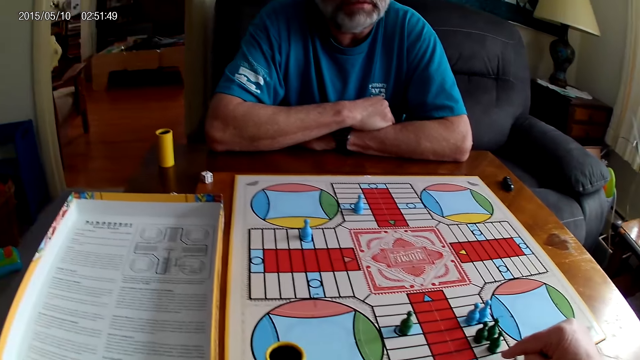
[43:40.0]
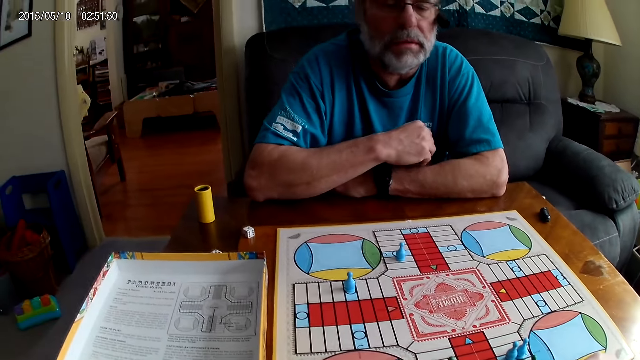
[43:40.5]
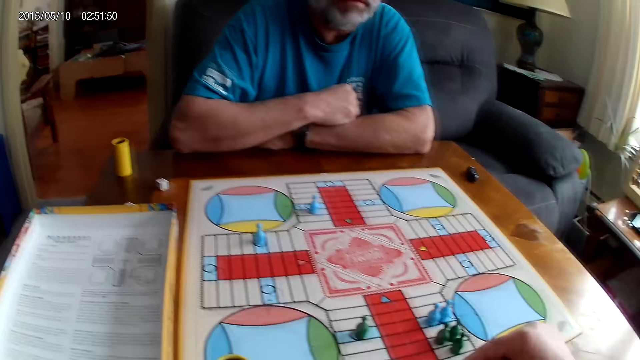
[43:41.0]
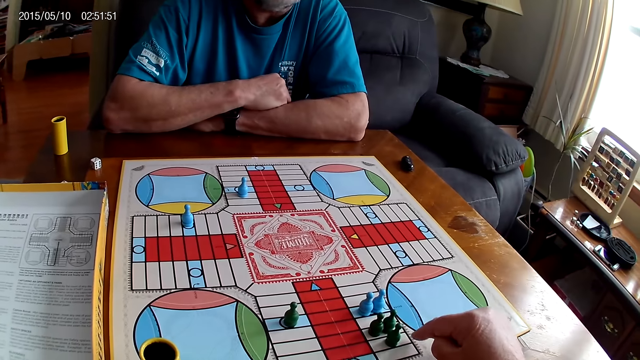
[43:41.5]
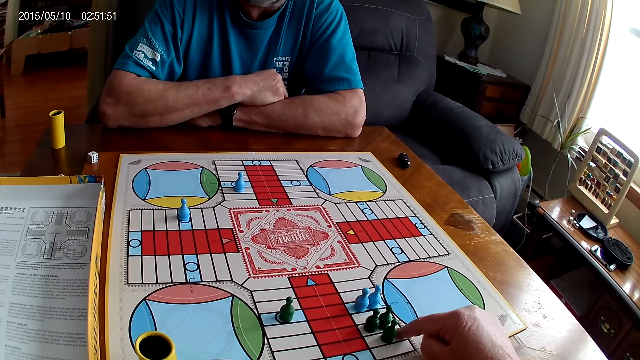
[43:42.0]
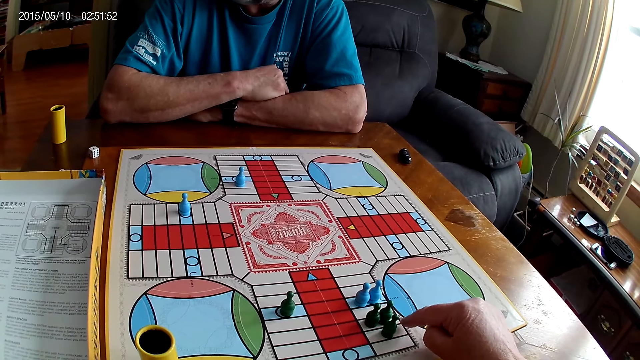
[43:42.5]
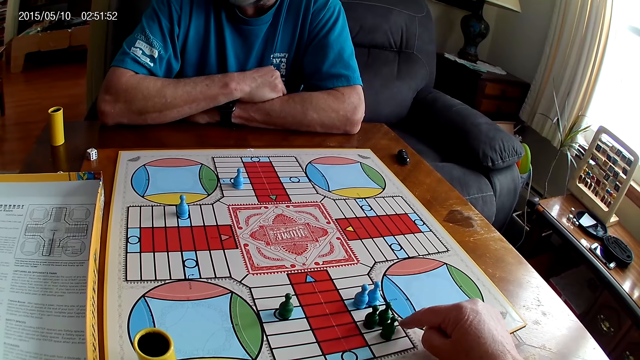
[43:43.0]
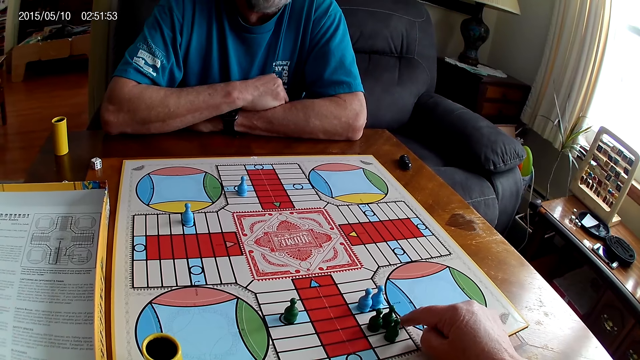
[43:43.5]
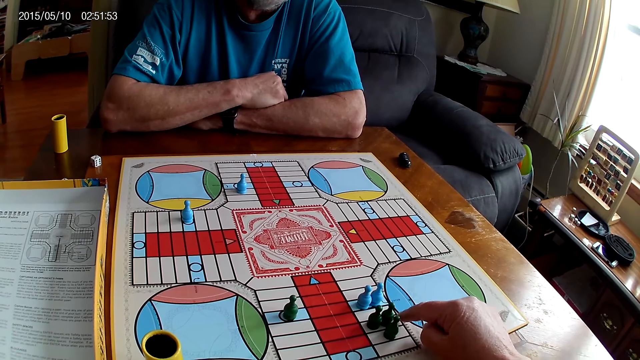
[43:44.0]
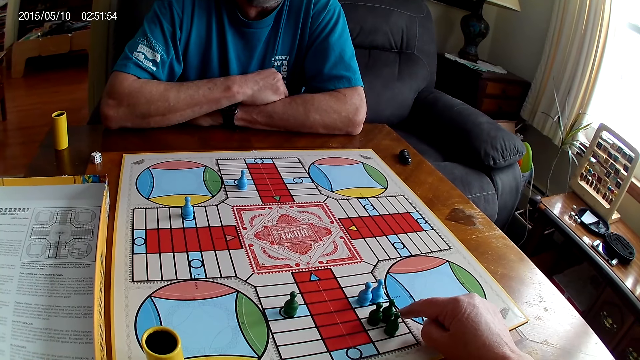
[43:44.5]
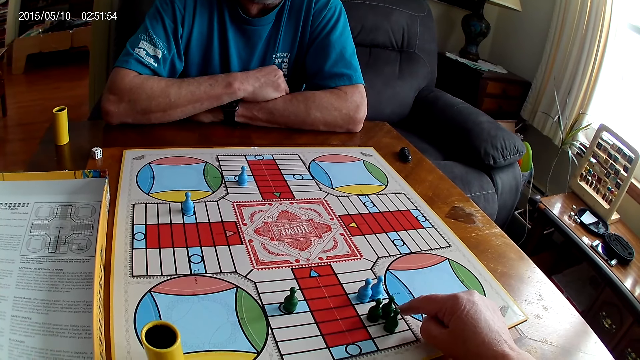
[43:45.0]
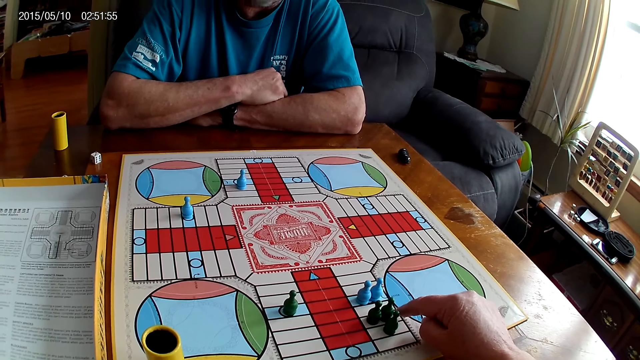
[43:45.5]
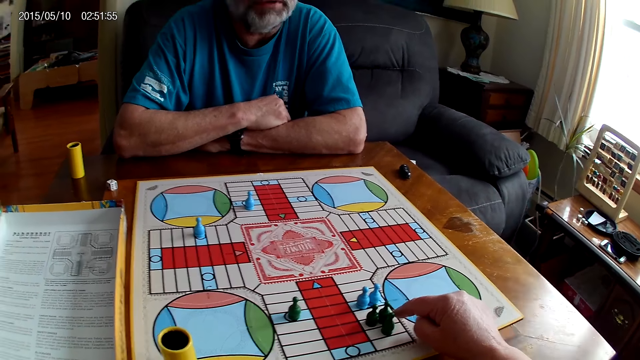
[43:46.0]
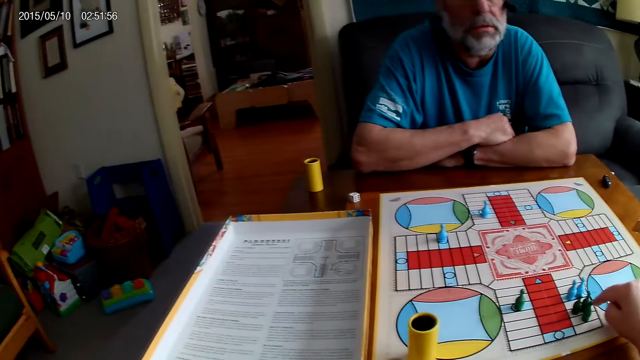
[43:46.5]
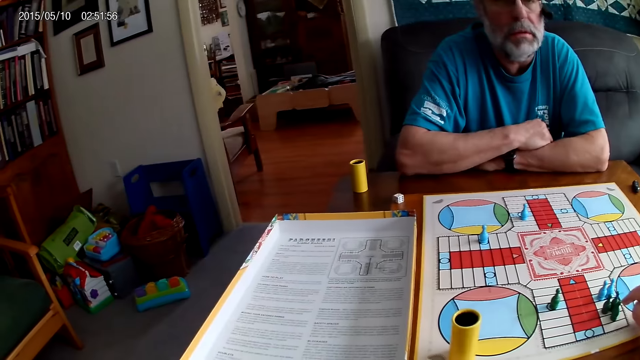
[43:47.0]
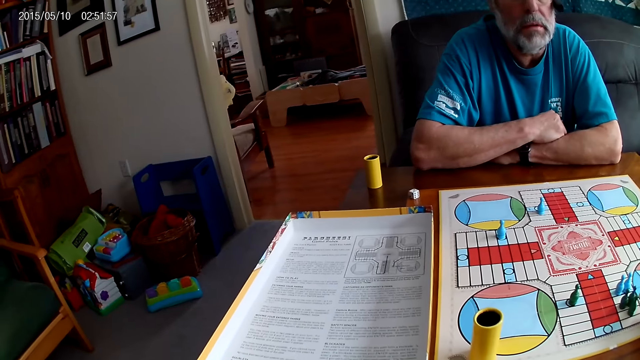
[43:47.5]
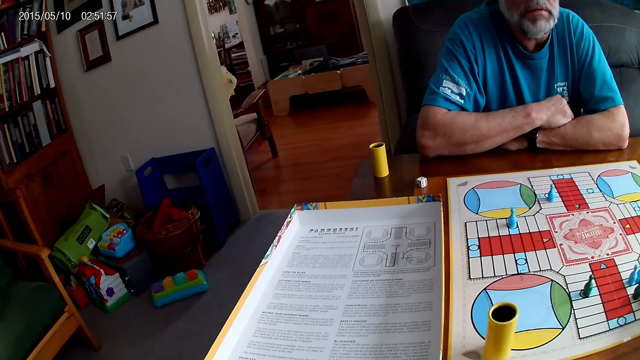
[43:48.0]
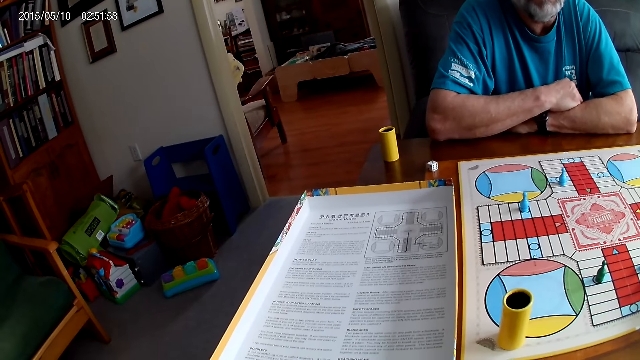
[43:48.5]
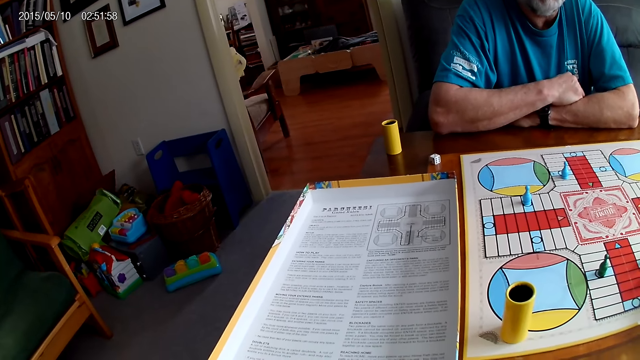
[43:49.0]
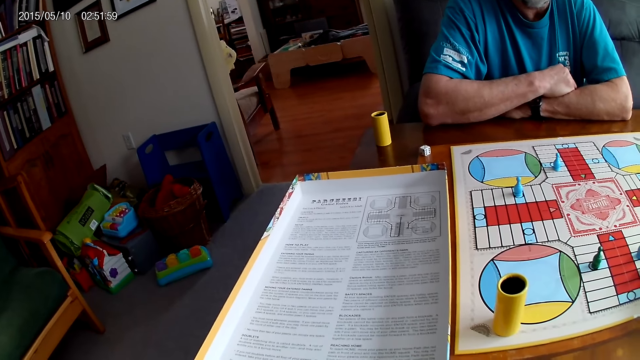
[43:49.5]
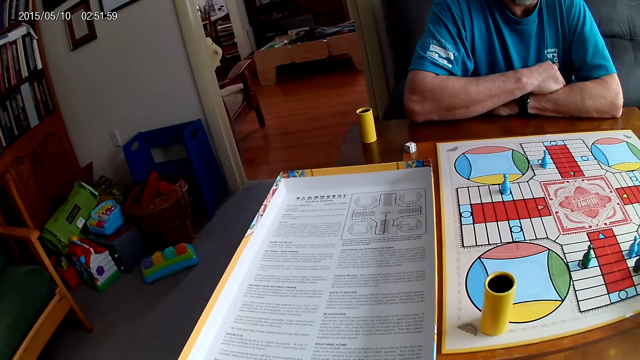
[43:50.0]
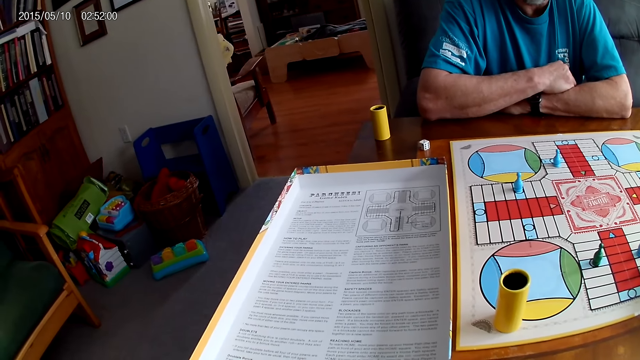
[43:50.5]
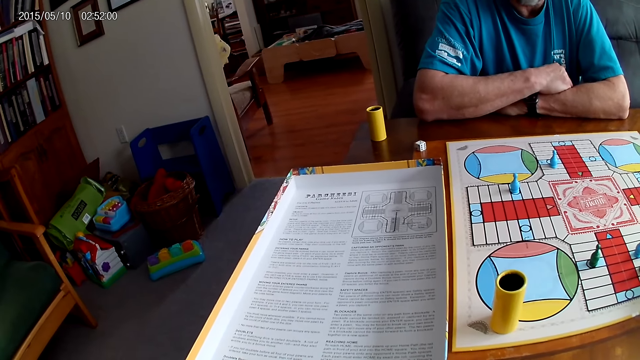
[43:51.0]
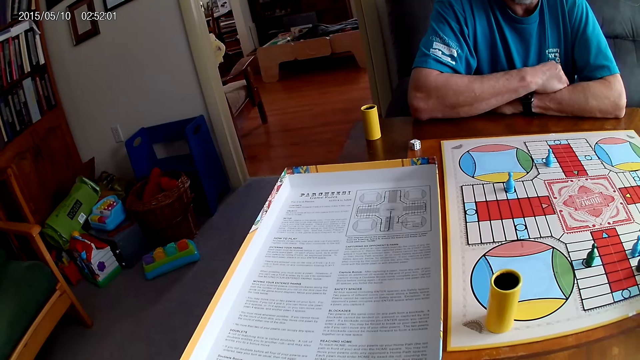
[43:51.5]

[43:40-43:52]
The camera wearer stares at the board.

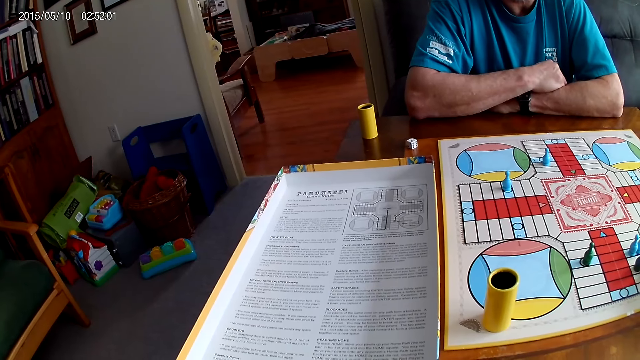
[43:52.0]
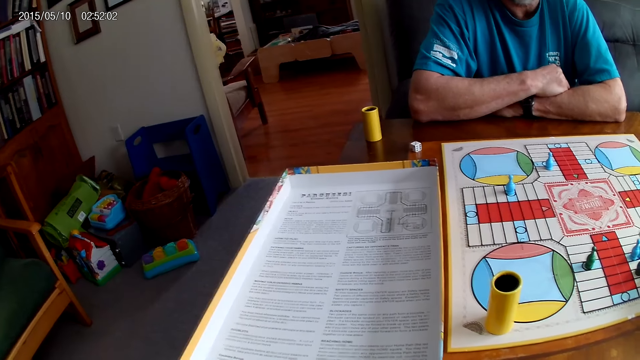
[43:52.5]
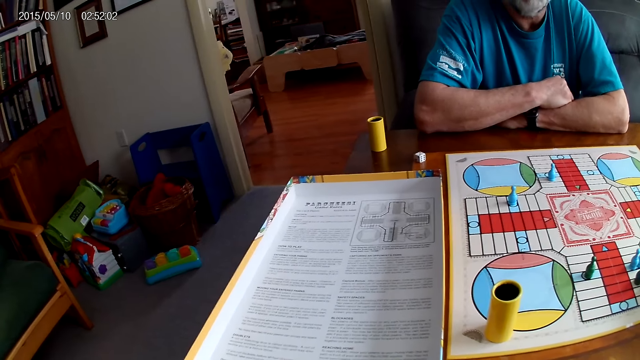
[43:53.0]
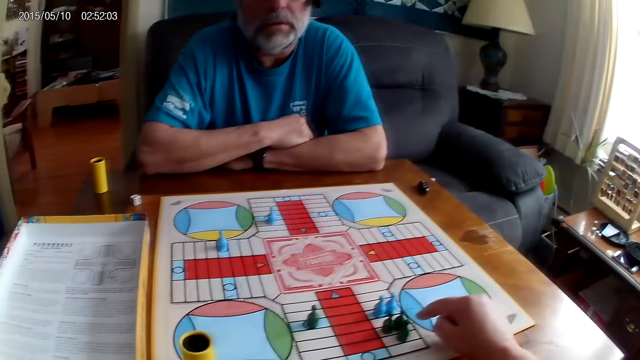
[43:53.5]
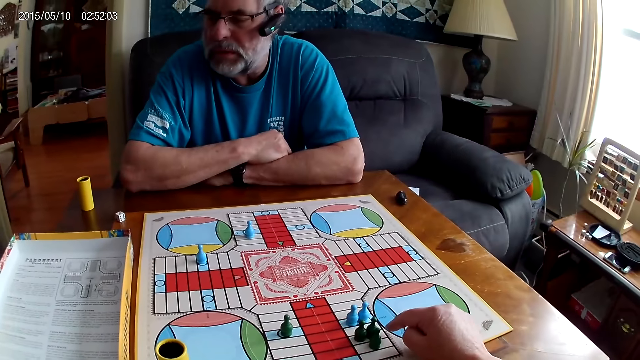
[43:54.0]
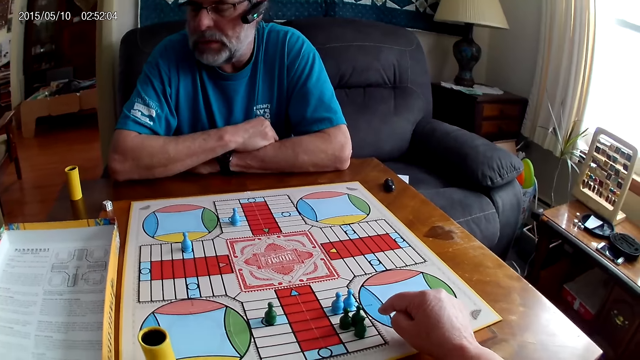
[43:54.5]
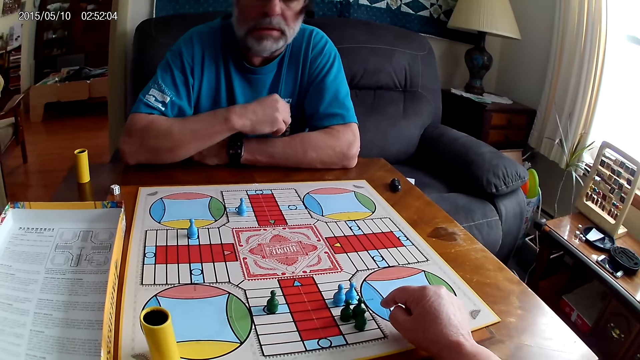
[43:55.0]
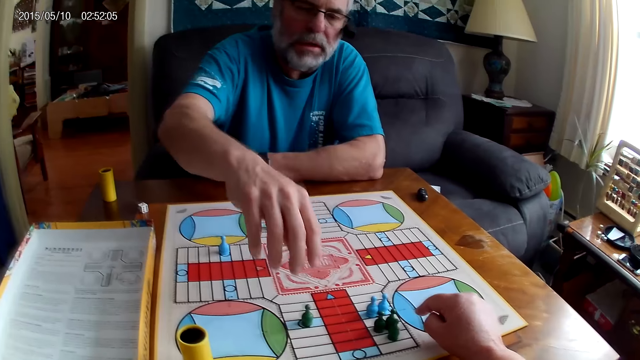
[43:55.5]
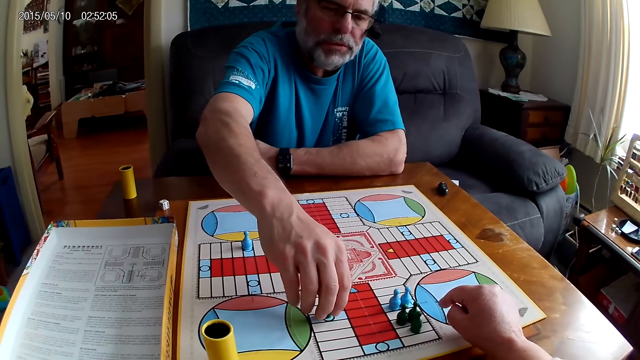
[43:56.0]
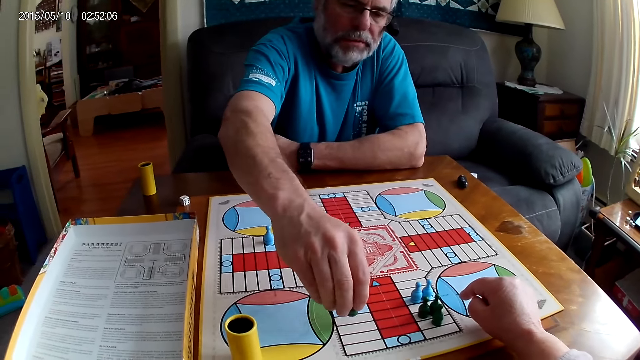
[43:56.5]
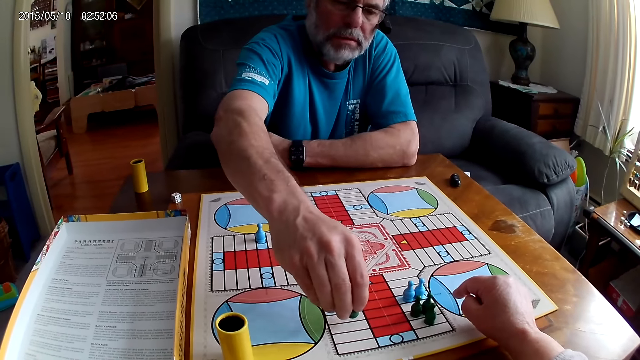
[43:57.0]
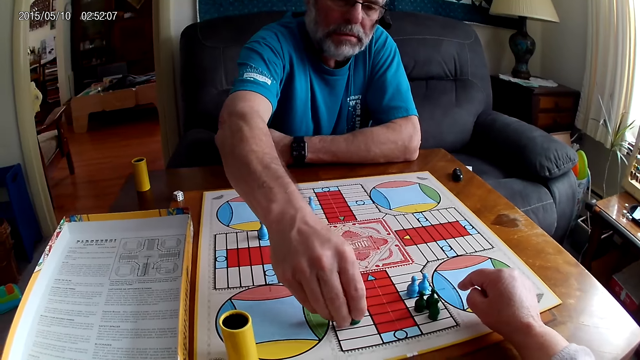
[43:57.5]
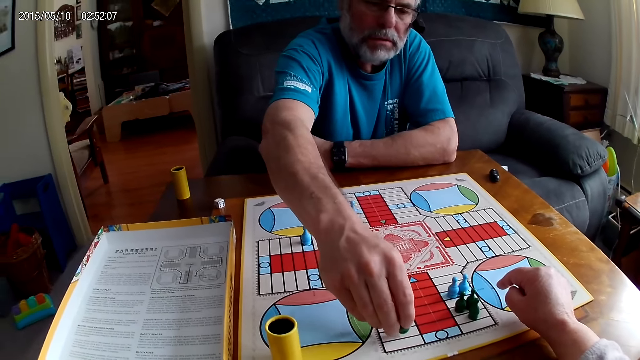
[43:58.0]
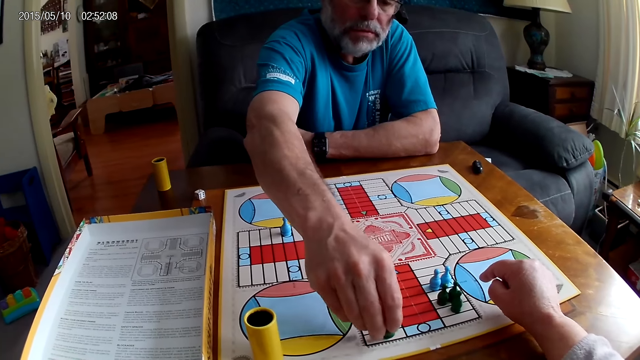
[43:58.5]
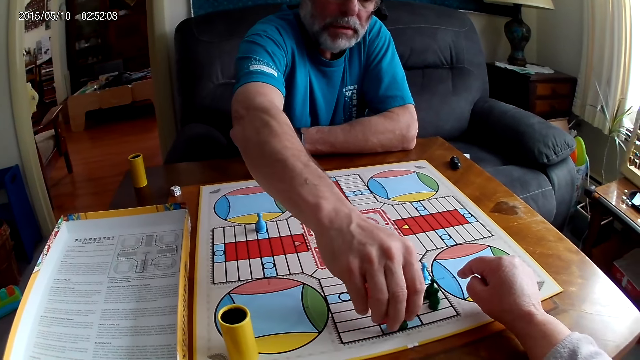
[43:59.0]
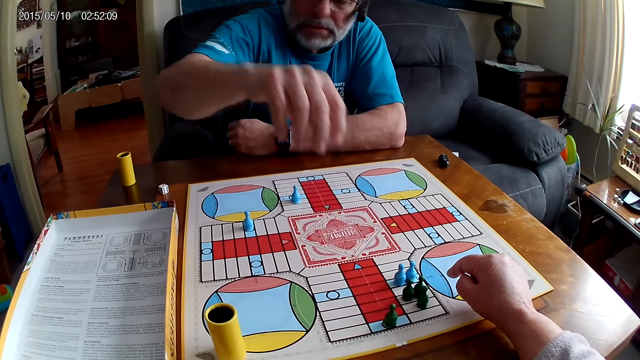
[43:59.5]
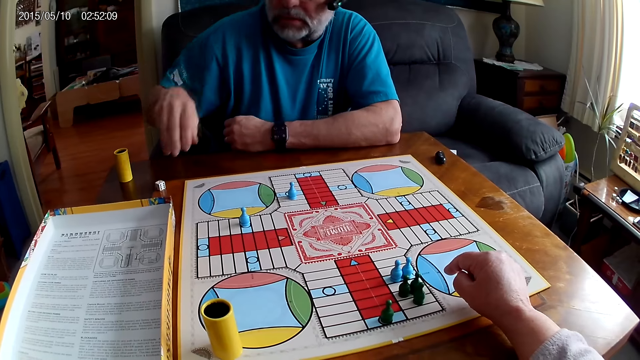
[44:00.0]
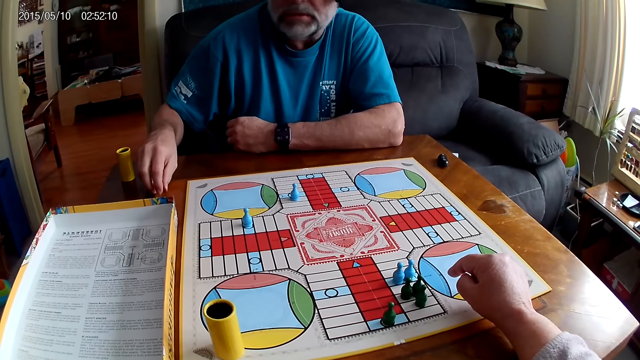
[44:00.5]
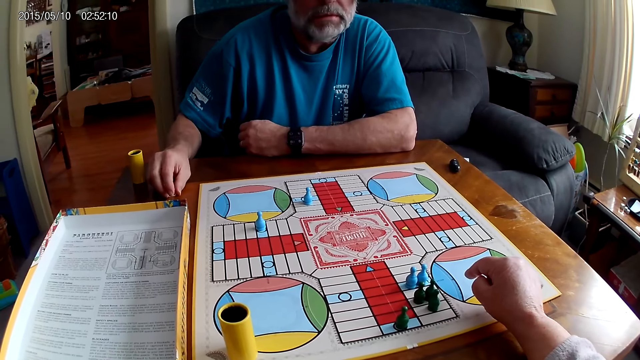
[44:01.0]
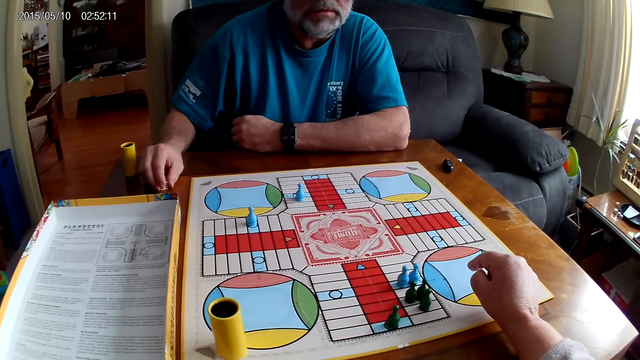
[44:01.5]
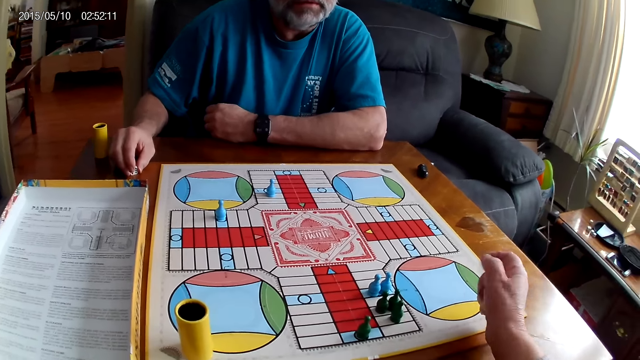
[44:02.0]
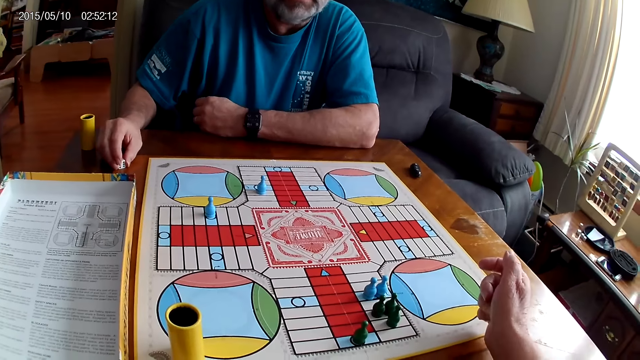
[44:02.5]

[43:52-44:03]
A man counts steps on the Ludo board with chess. The man picks up a Ludo pawn, moves the Ludo pawn, places the Ludo pawn on the board, touches the dice and stares at the board.
